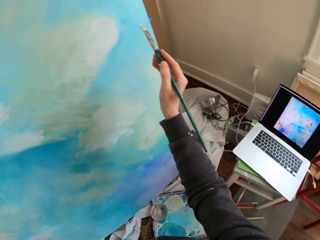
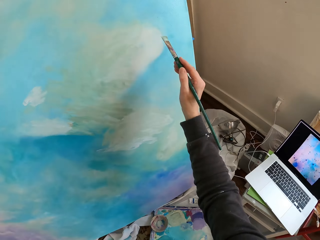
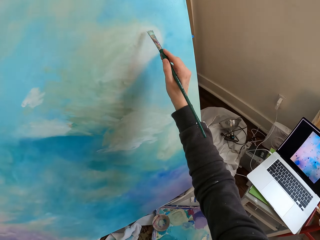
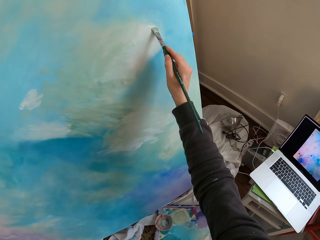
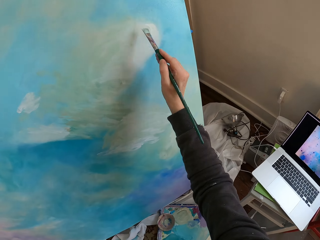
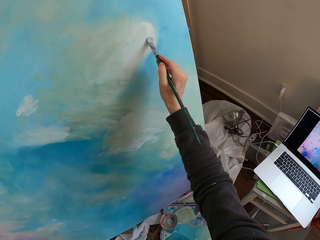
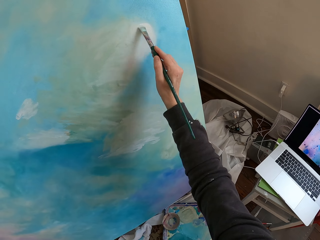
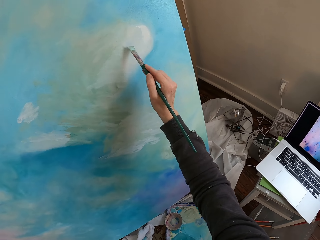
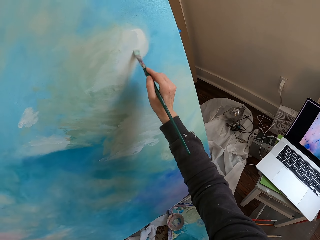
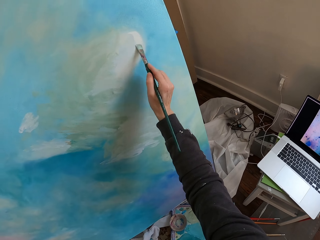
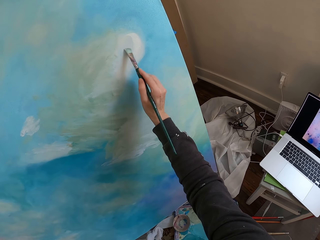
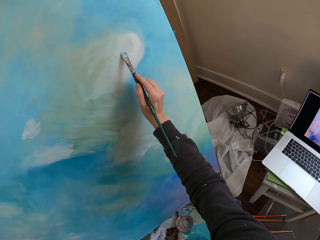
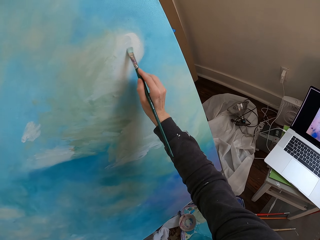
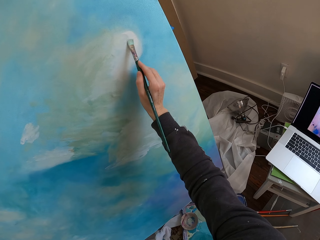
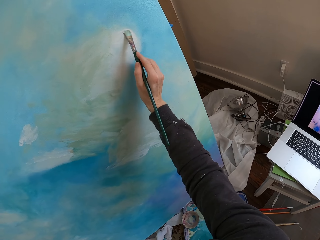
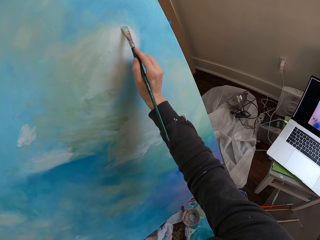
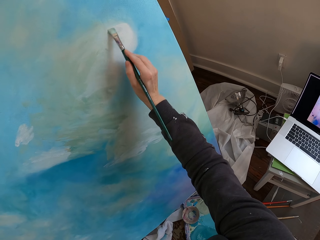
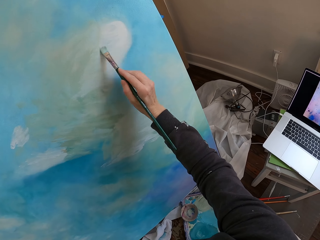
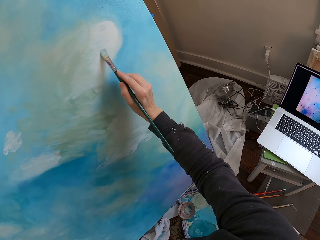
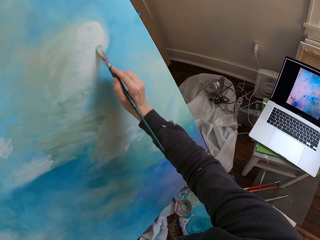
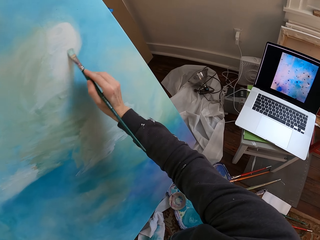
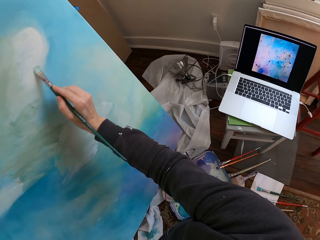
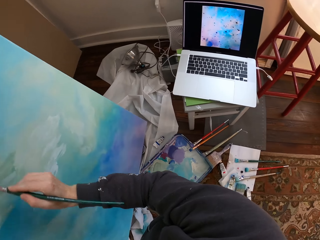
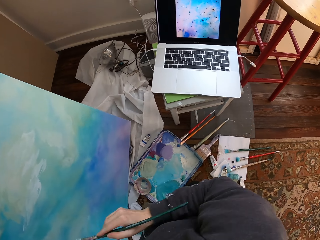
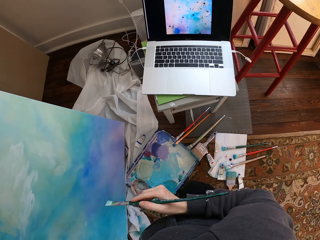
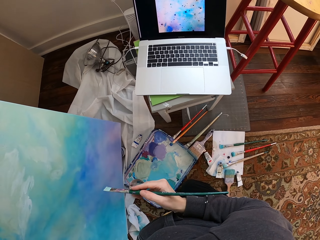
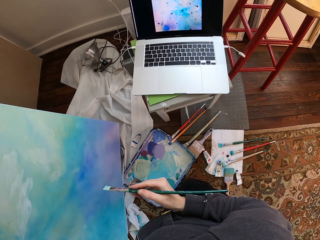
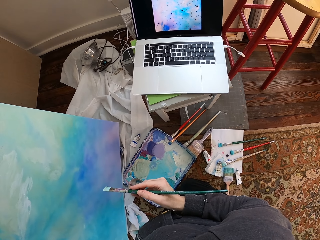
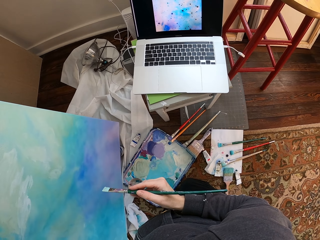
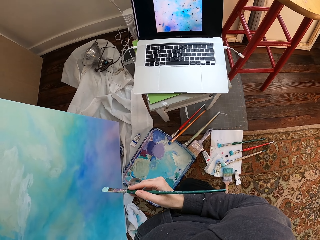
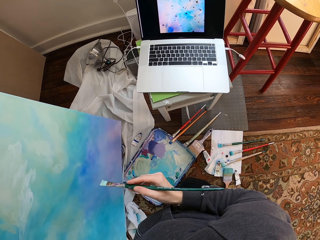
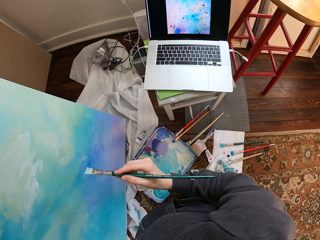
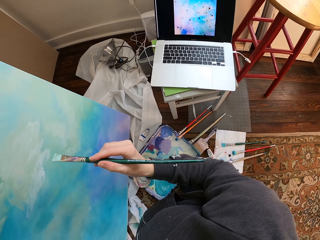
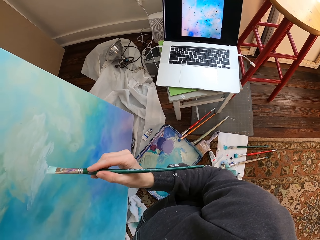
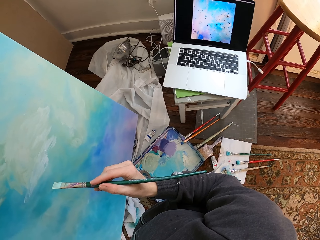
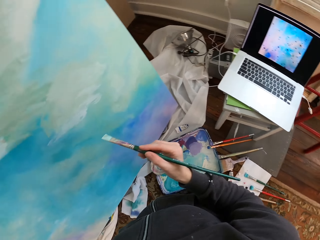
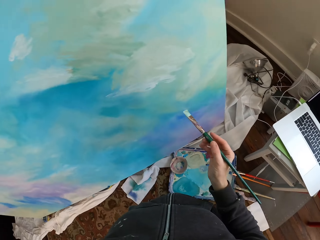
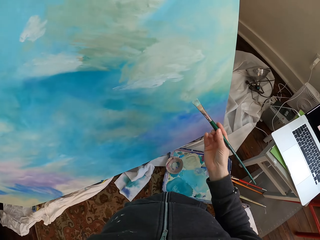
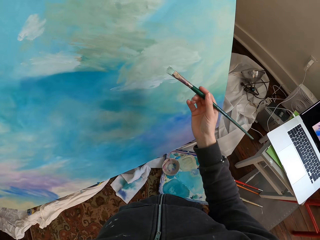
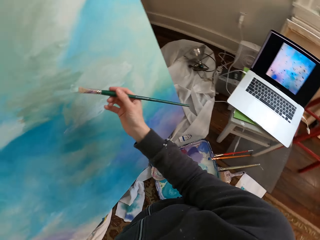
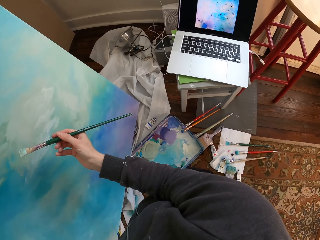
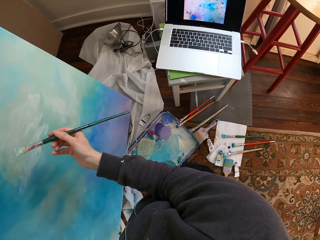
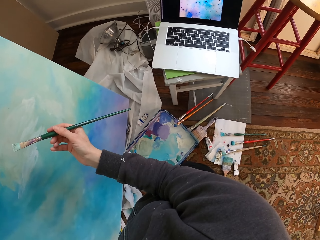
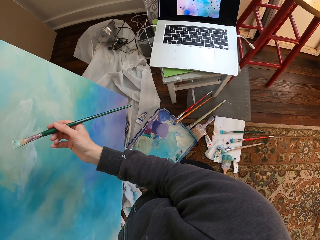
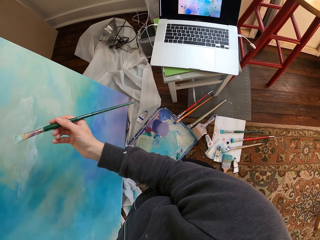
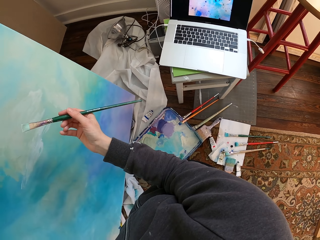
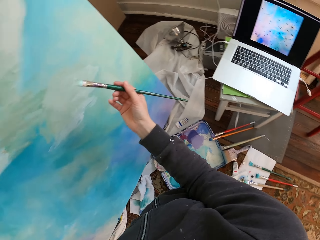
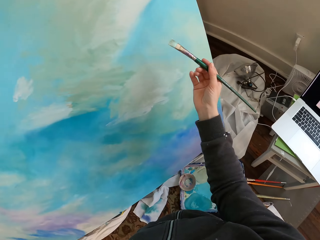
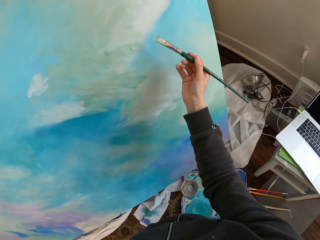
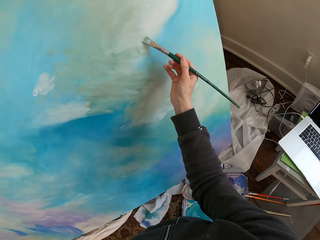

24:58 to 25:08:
The camera wearer paints. They remove a brush from a painting. They look at the painting.

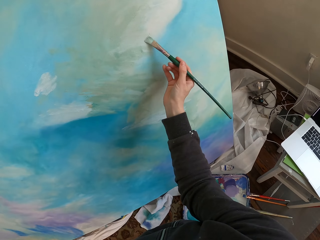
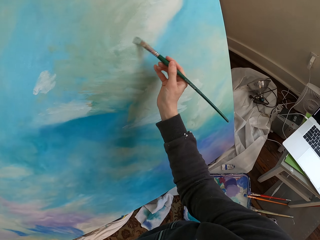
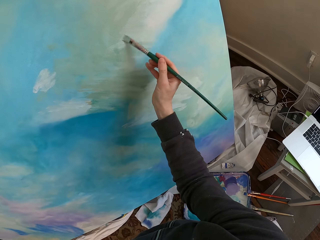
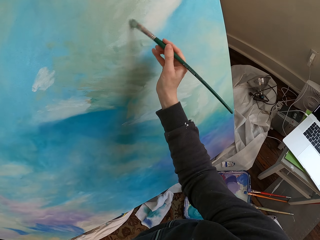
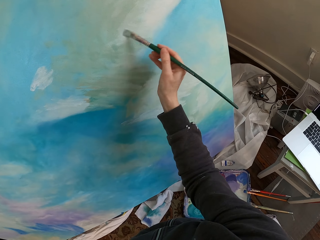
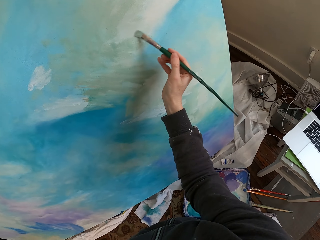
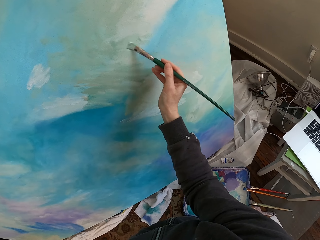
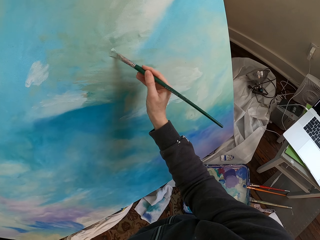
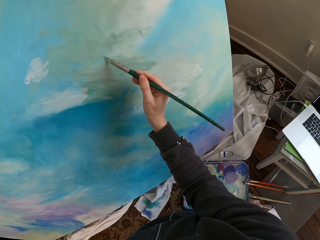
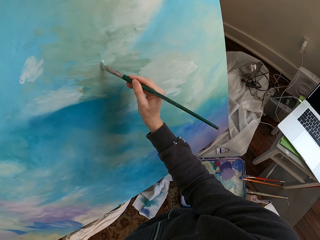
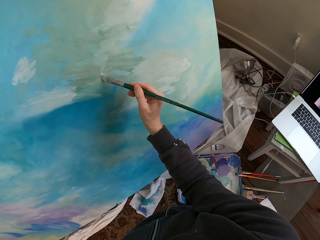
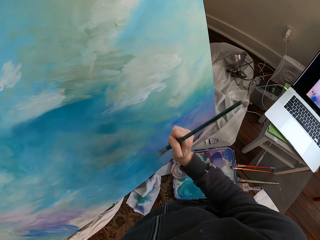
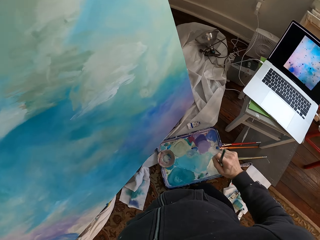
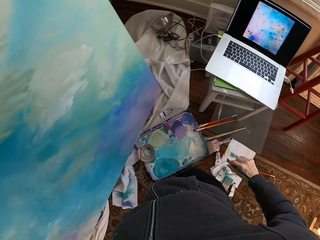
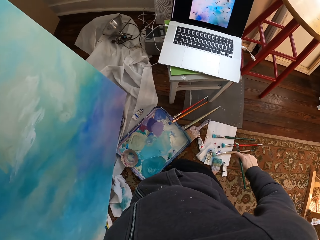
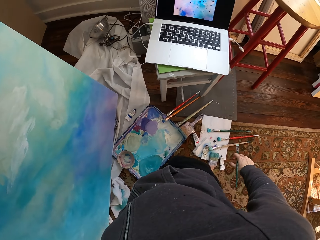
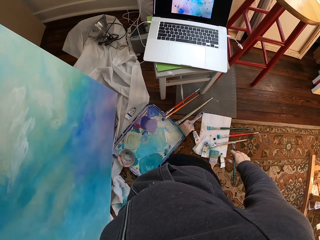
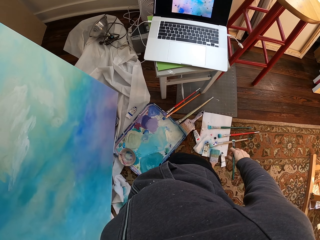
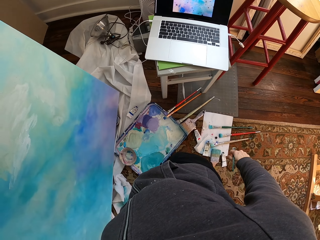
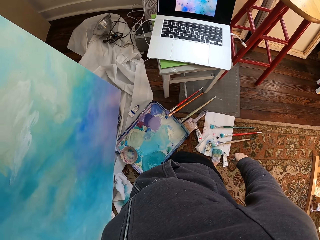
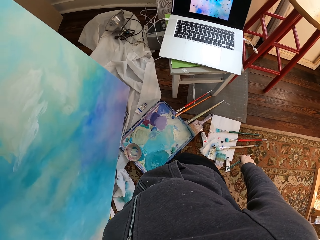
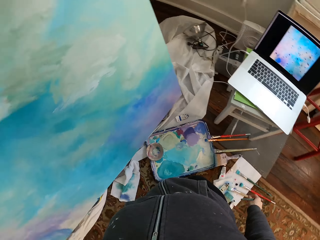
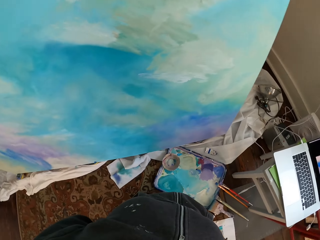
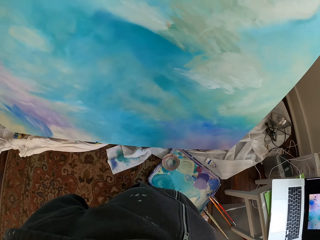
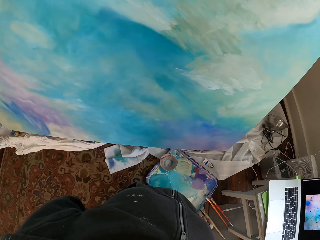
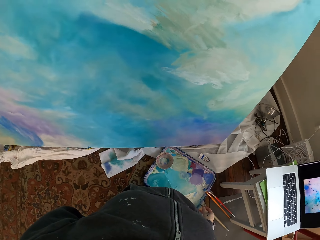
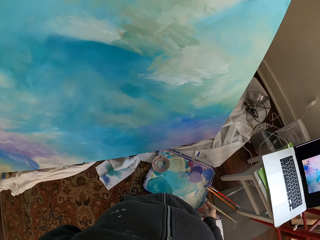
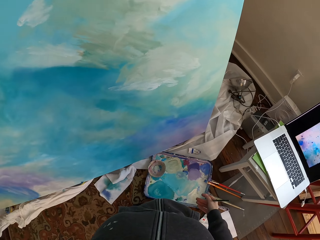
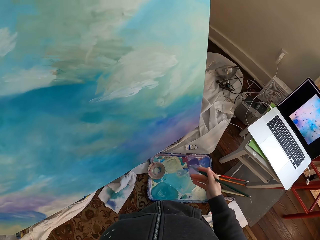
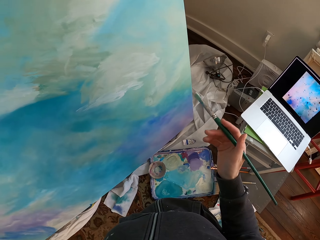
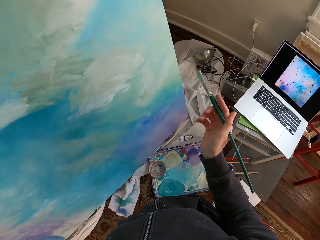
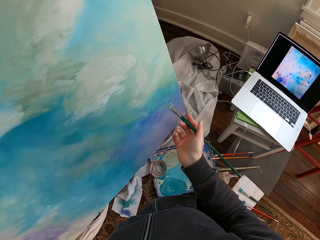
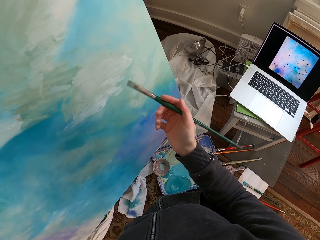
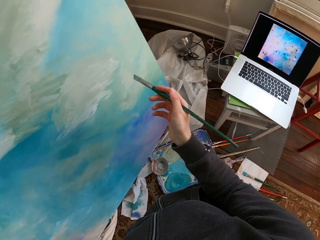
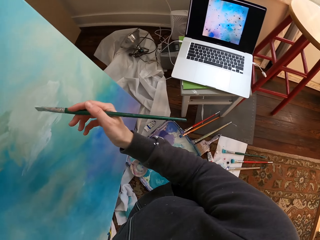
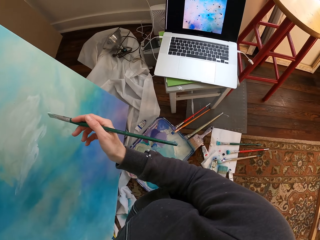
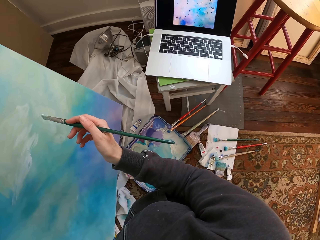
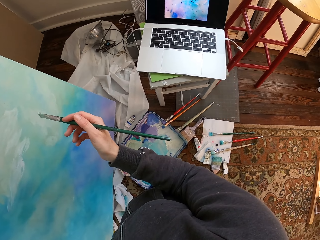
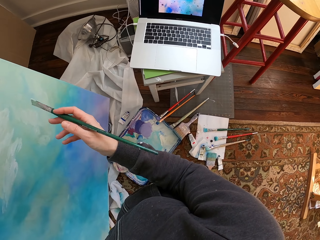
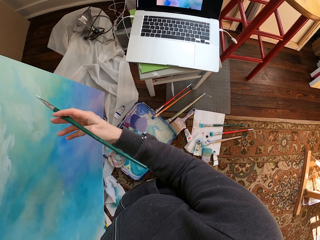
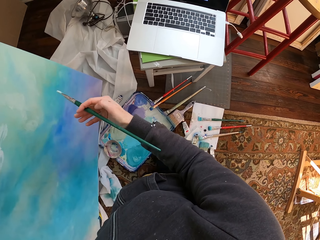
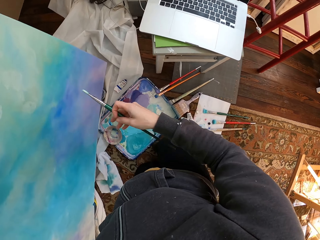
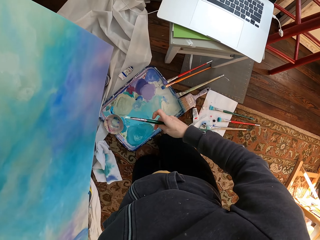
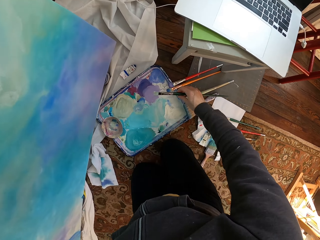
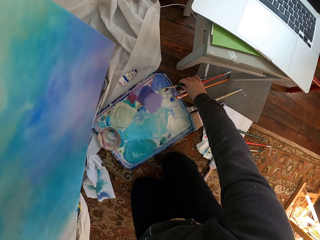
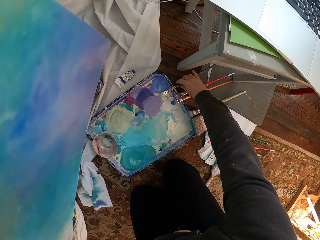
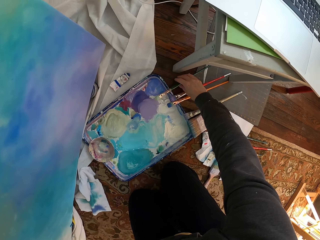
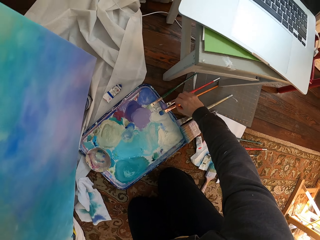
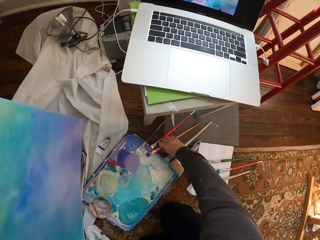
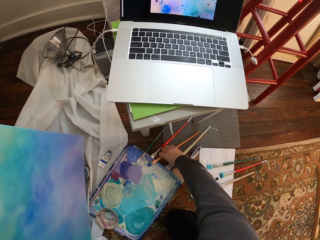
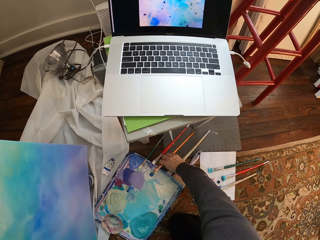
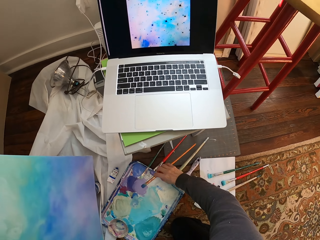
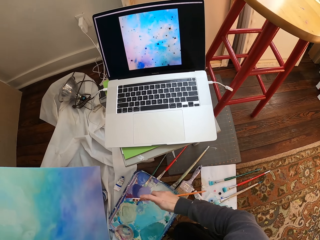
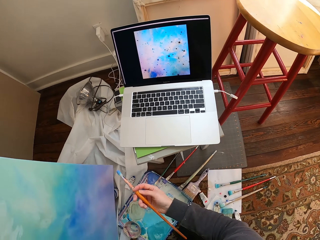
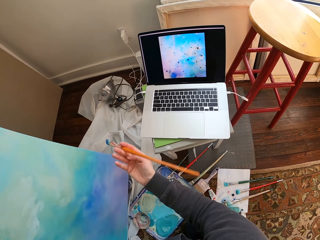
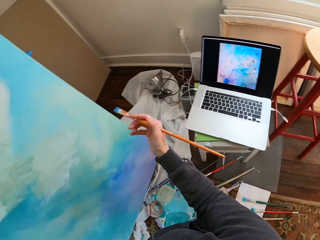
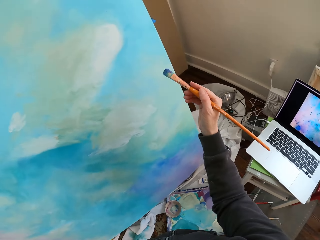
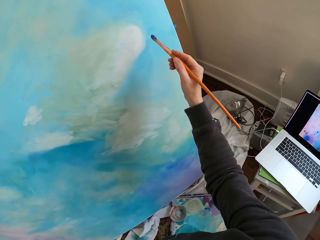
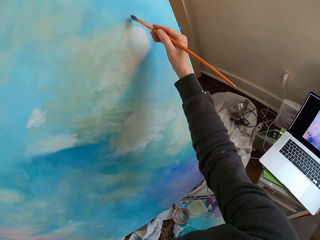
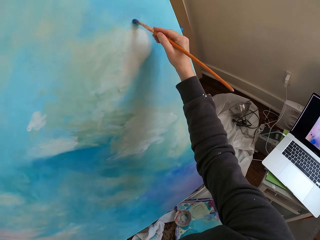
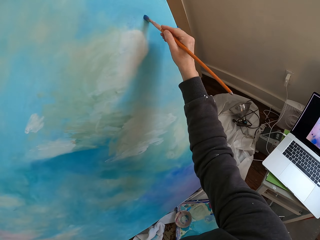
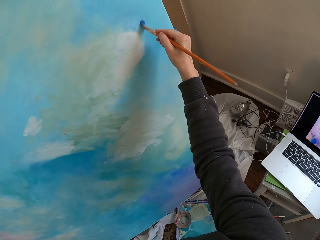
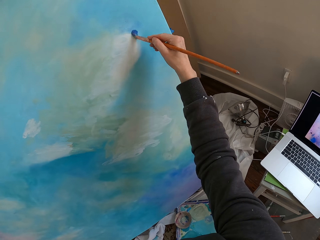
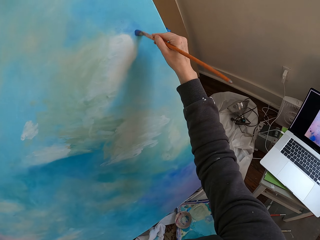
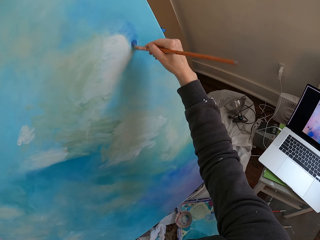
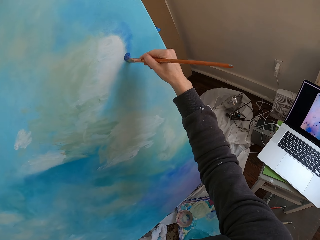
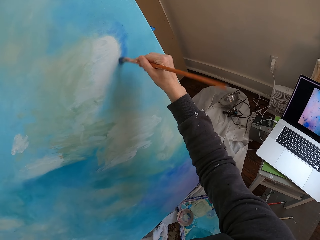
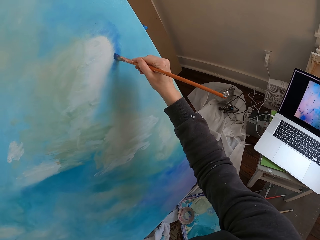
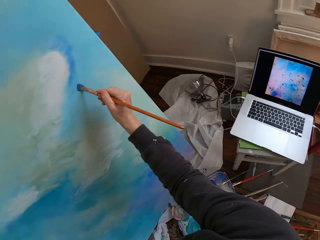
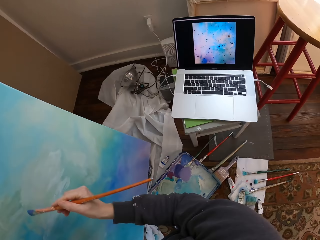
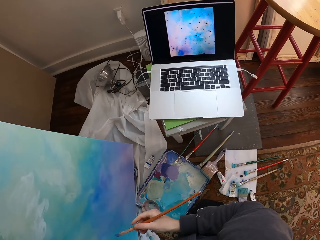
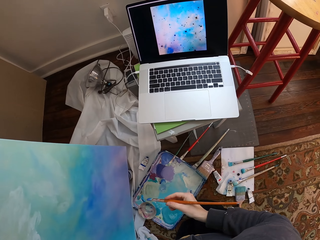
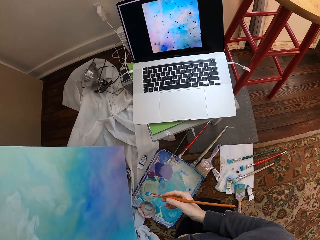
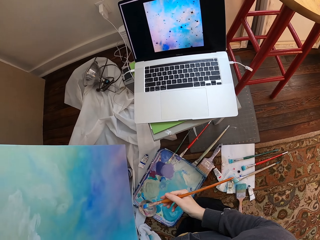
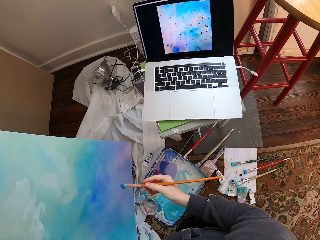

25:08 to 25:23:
The camera wearer paints. They lower a hand holding a brush. They look at a painting, and look around. They shake the hand holding the brush. They put the brush on a paint container or paint holder. They pick the brush from the paint holder. They paint the wall using the brush.
